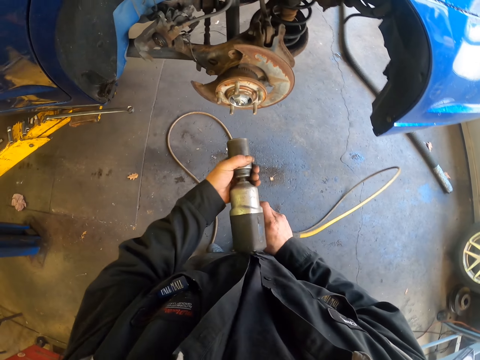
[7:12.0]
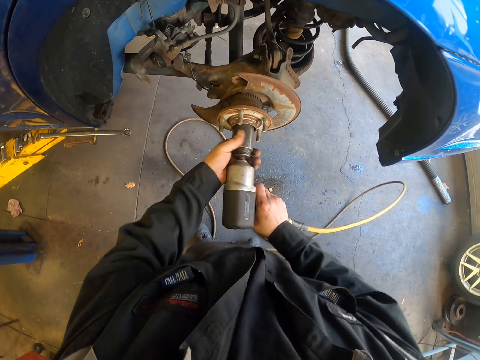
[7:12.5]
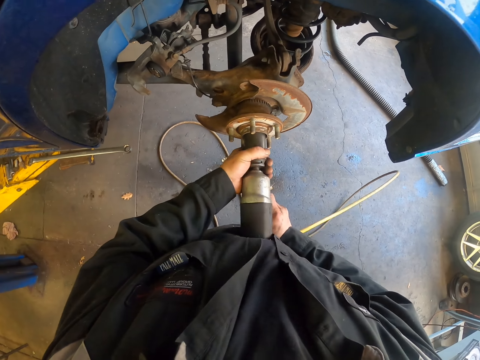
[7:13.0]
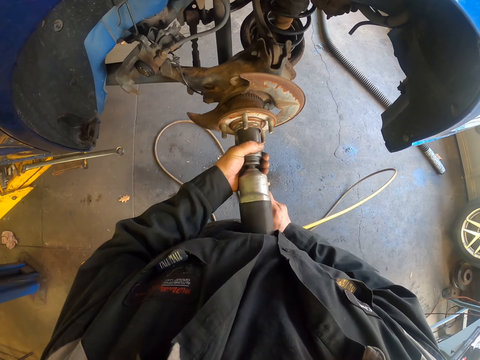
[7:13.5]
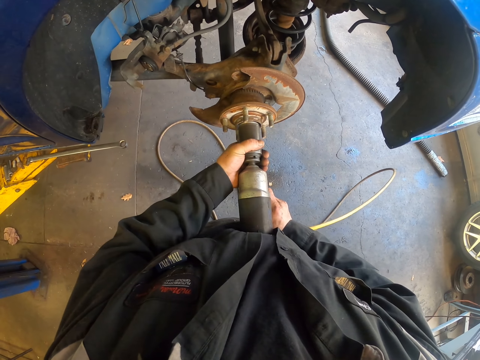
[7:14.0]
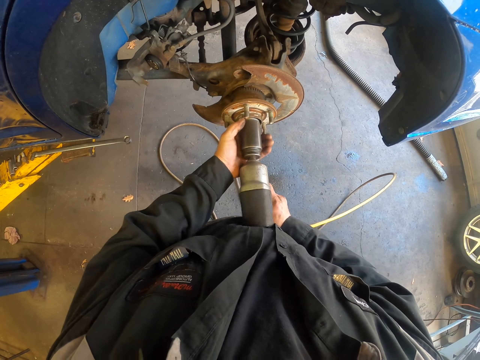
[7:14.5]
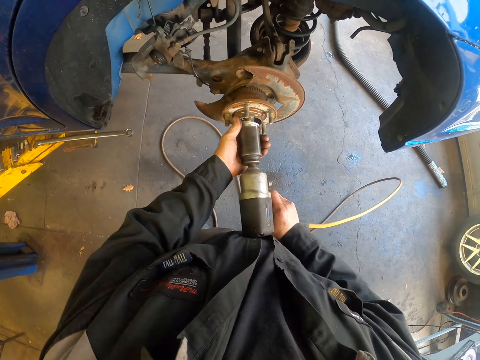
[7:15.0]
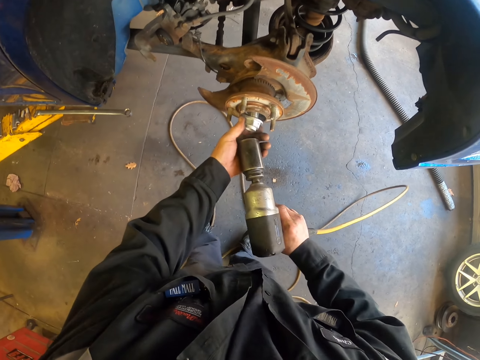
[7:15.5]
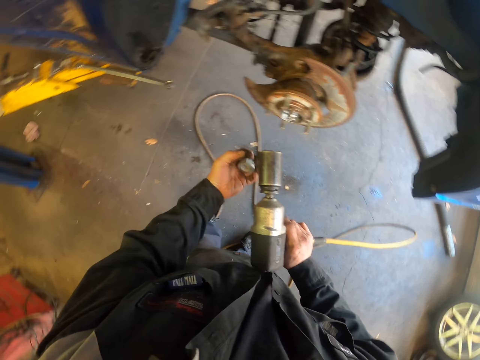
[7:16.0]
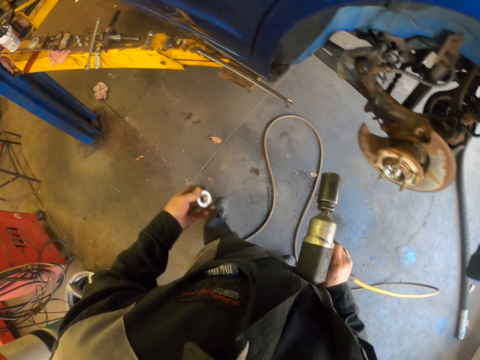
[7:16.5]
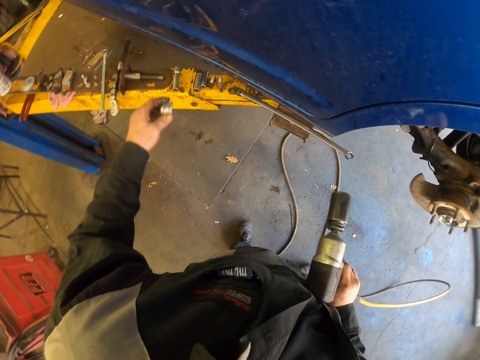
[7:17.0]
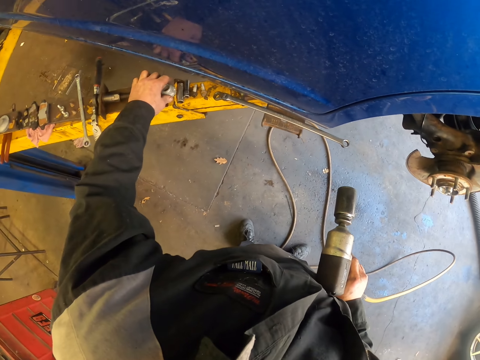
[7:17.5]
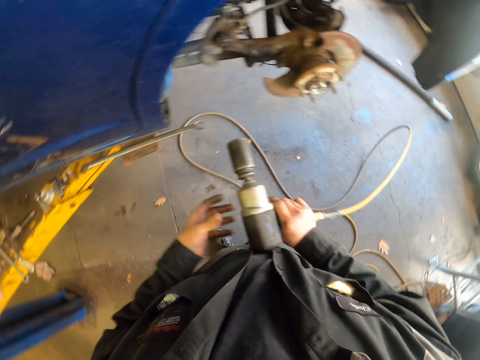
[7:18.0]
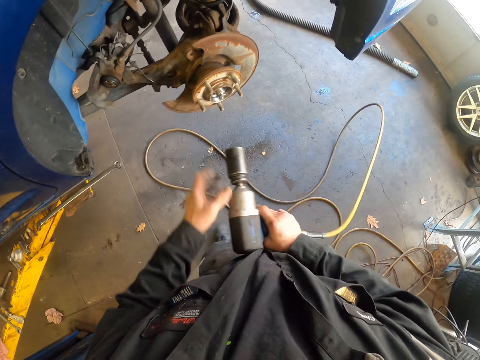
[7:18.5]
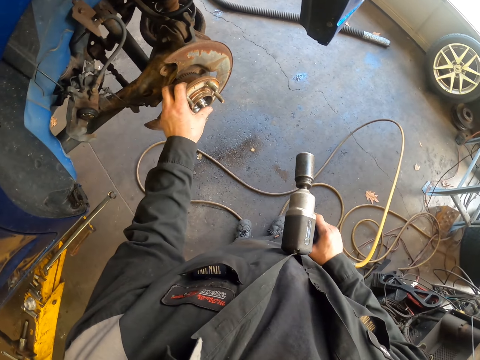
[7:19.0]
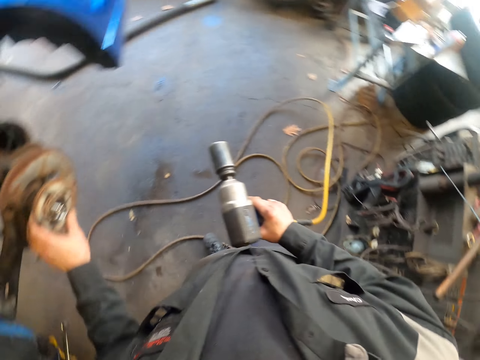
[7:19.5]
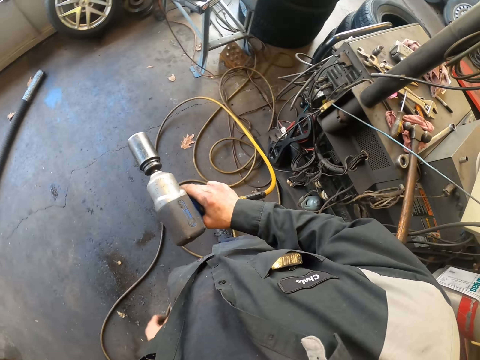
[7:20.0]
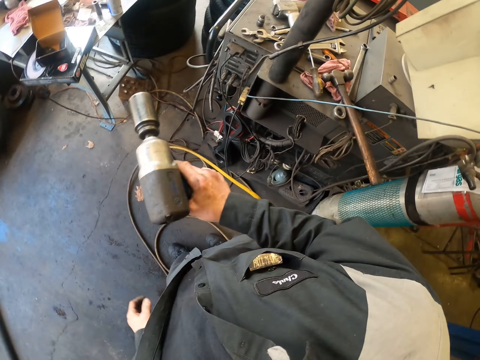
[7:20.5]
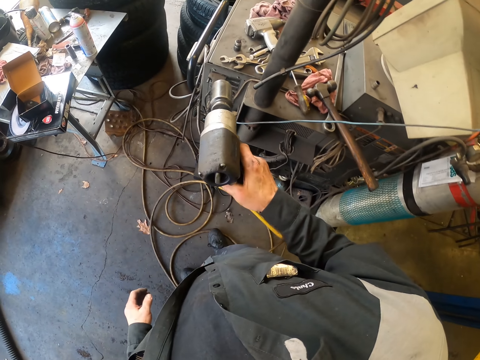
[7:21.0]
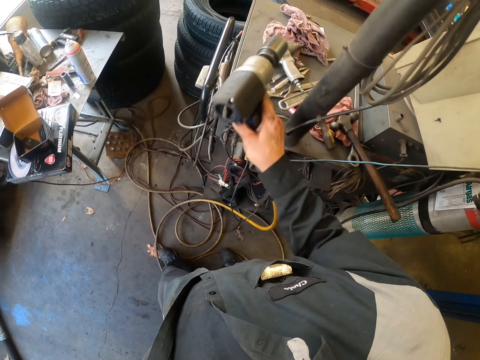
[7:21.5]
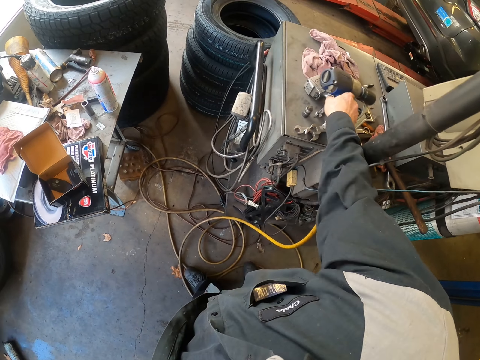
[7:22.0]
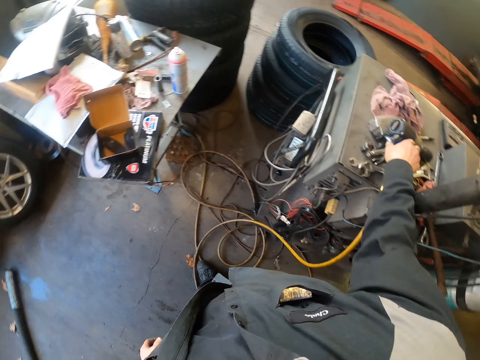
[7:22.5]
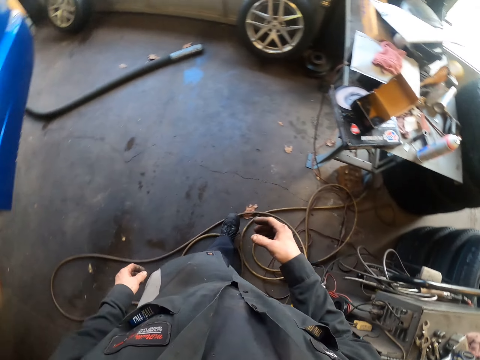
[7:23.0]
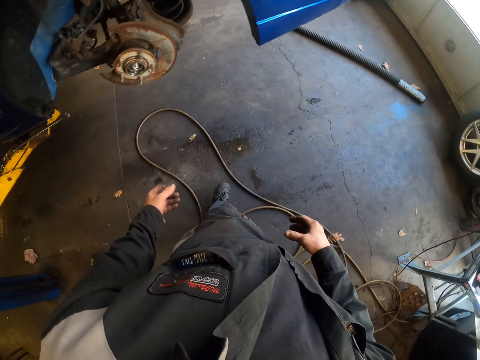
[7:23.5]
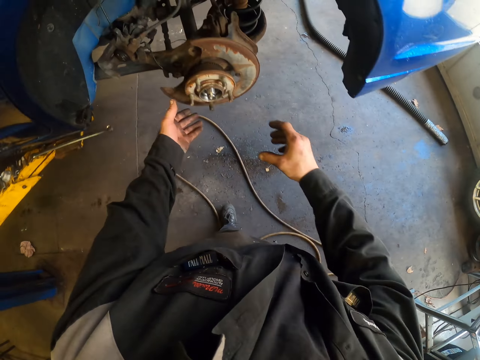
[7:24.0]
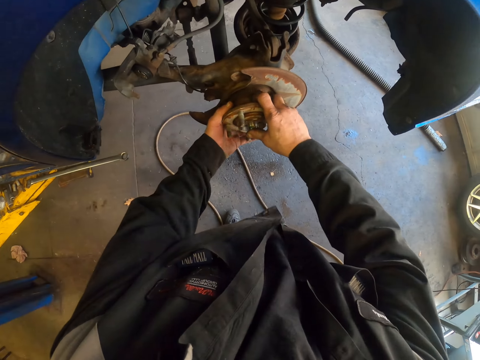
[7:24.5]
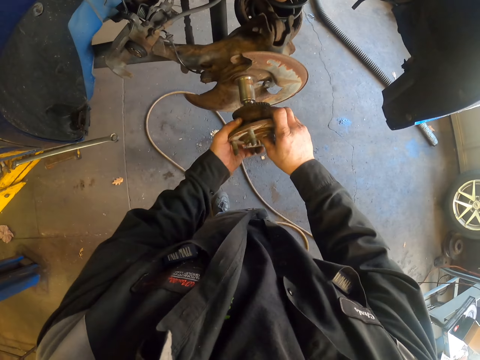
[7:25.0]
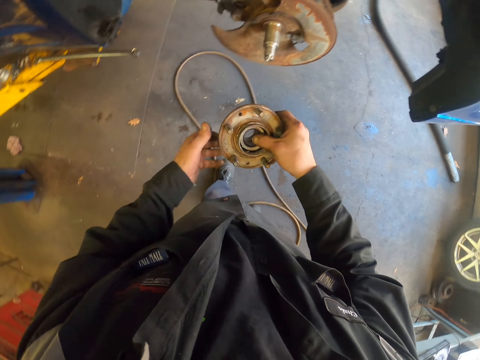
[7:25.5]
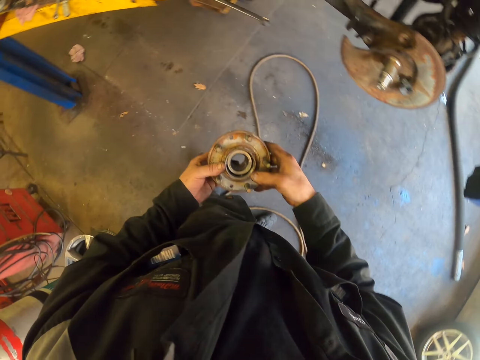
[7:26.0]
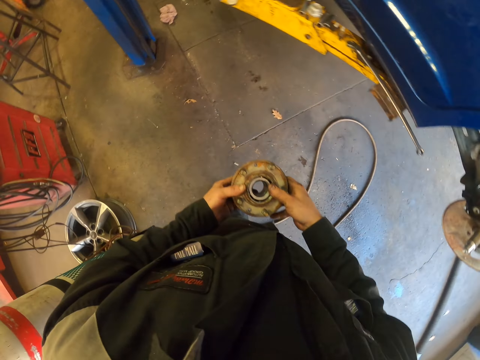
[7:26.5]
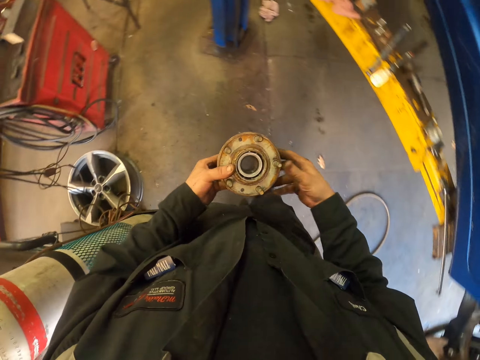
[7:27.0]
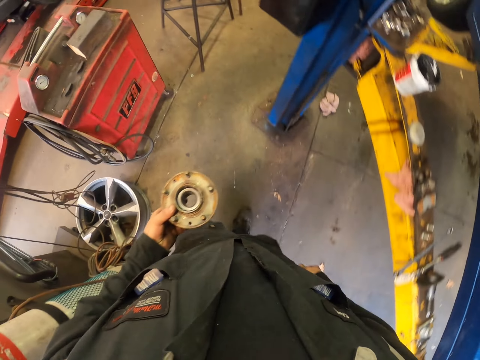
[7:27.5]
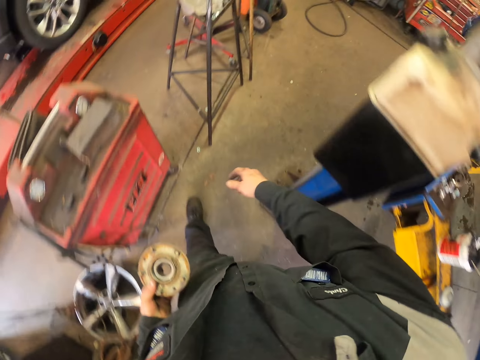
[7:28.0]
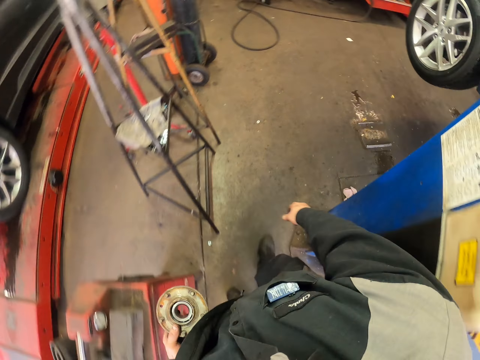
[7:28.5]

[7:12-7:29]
The camera wearer holds the impact wrench with both hands. They remove the axle nut with the impact wrench. They pick up the axle nut, walk around, and put the axle nut on the car stand. They move around. They hold the wheel hub. They move around. They place the wrench gun on the table. They turn around. They pull the wheel hub. They walk around.

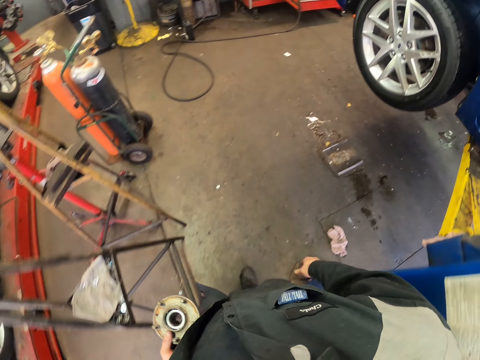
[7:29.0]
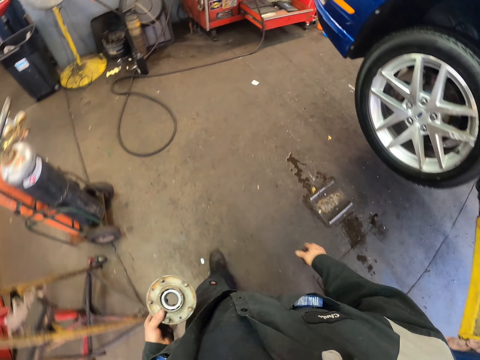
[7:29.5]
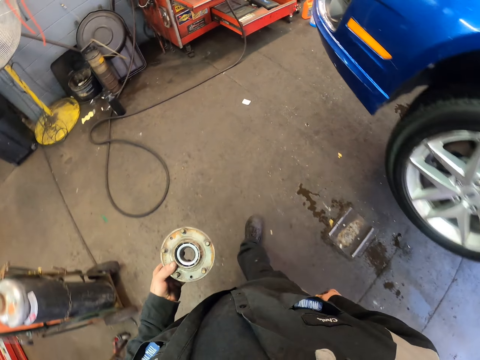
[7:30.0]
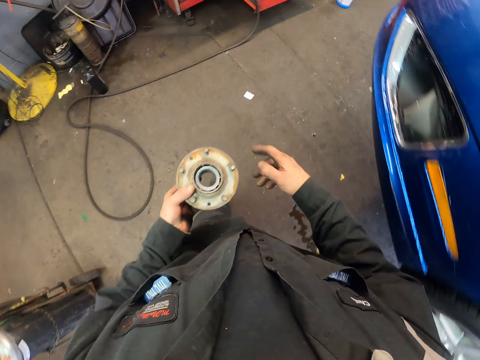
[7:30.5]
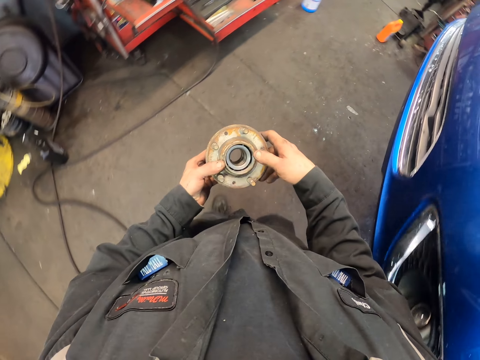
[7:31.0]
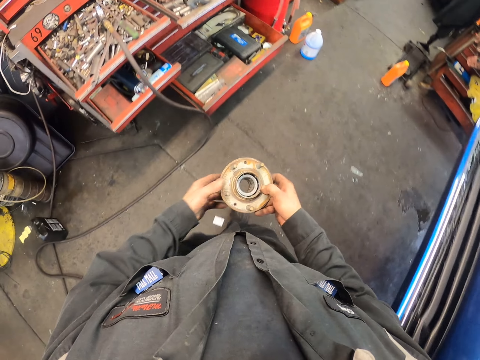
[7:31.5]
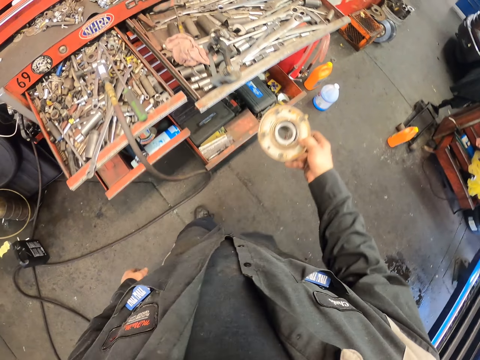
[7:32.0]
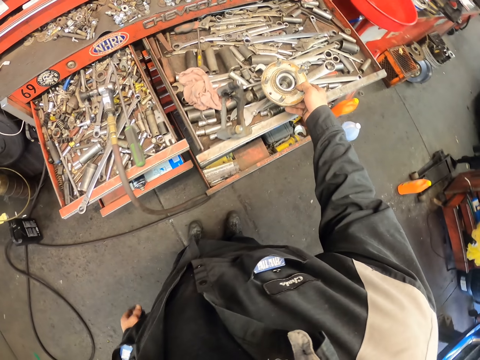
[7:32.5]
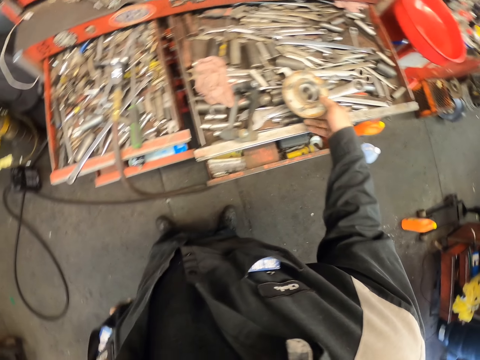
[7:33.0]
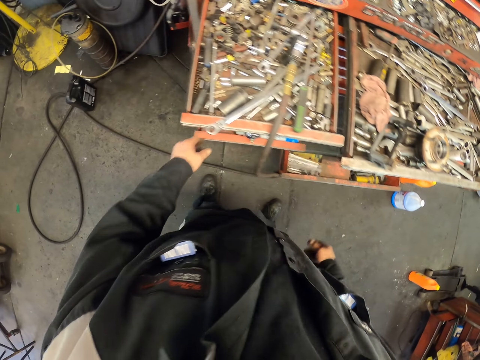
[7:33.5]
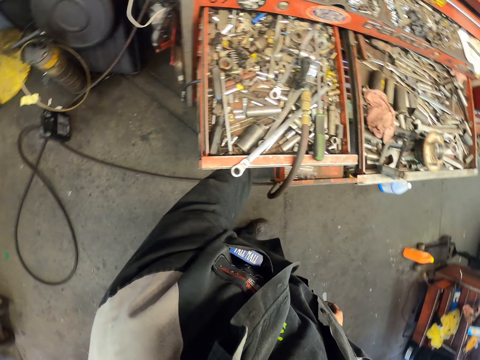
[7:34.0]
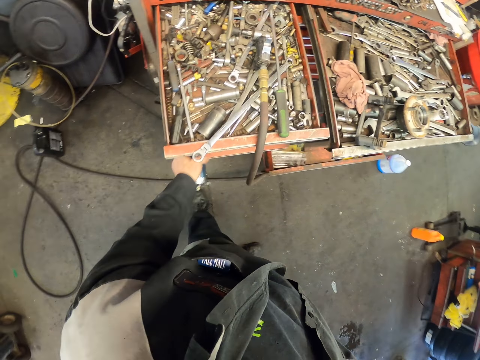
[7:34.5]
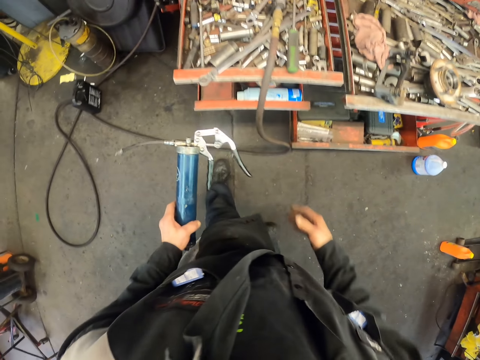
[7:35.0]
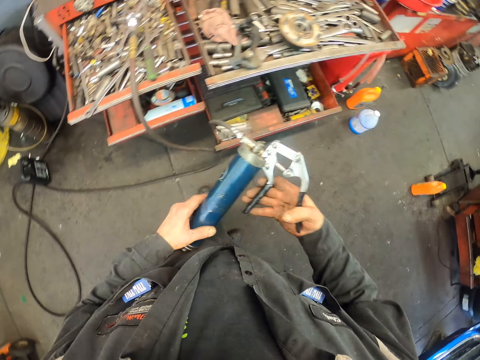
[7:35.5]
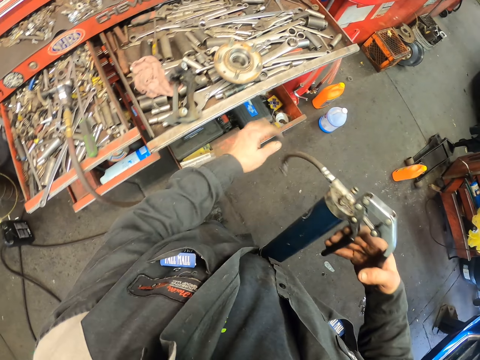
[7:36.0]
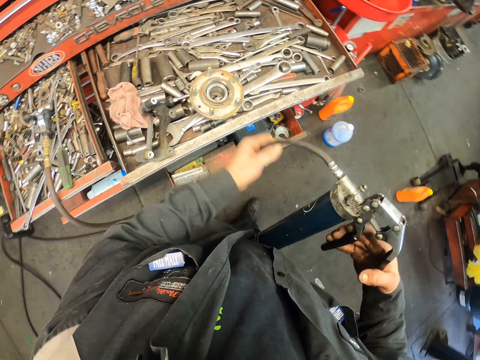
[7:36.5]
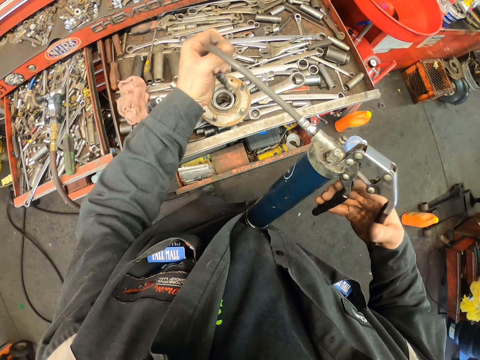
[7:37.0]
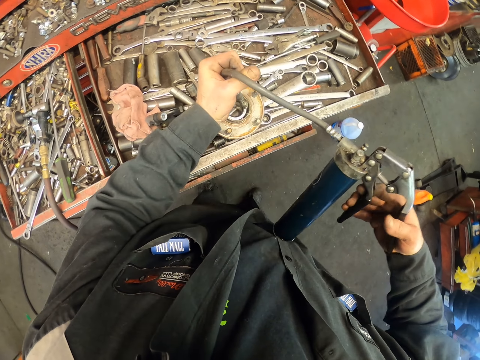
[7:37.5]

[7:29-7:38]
The camera wearer picks up the wheel hub with the other hand. They put the wheel hub in a drawer. They move around. They pick up a manual grease gun in the drawer. They pick up the manual grease gun with the other hand. They pull the pipe.
